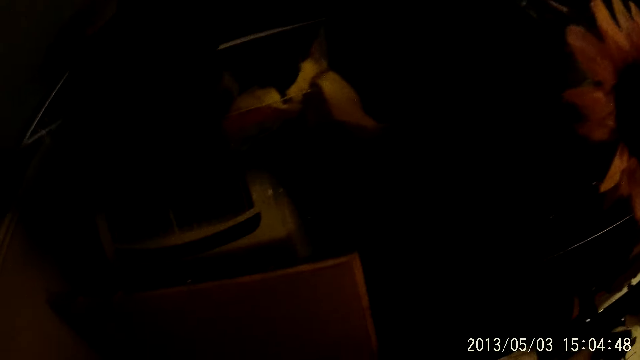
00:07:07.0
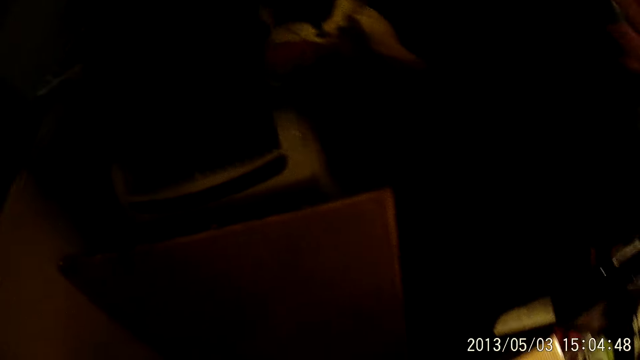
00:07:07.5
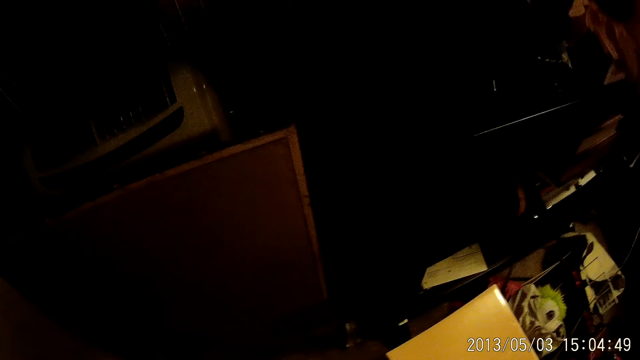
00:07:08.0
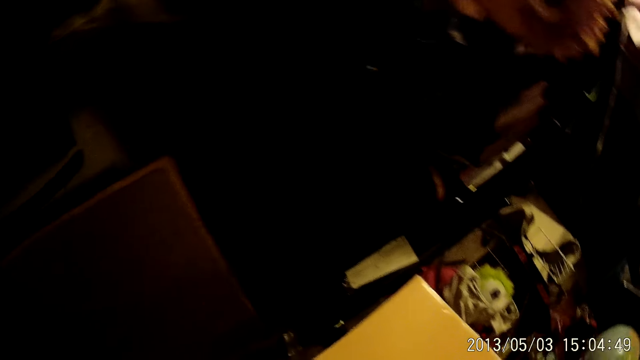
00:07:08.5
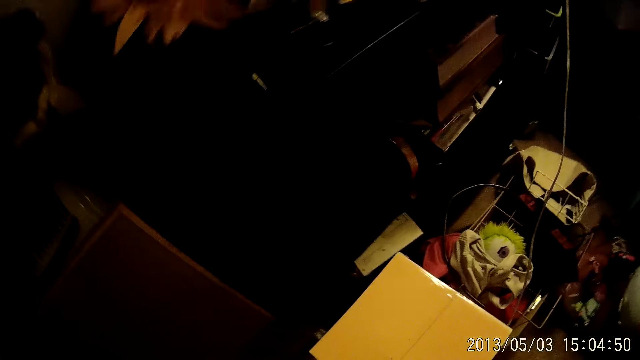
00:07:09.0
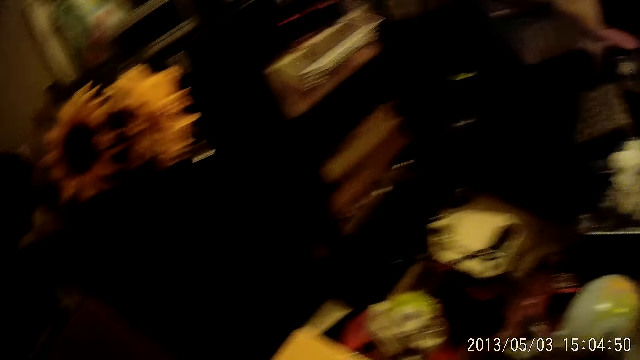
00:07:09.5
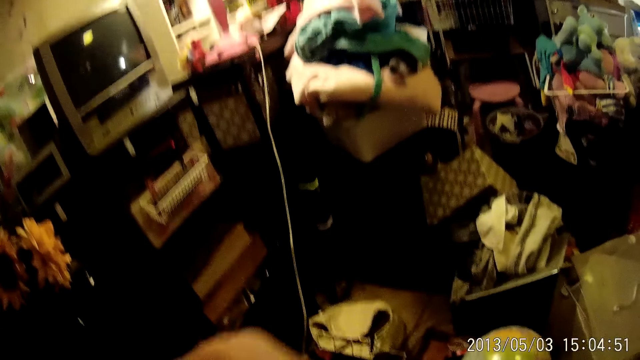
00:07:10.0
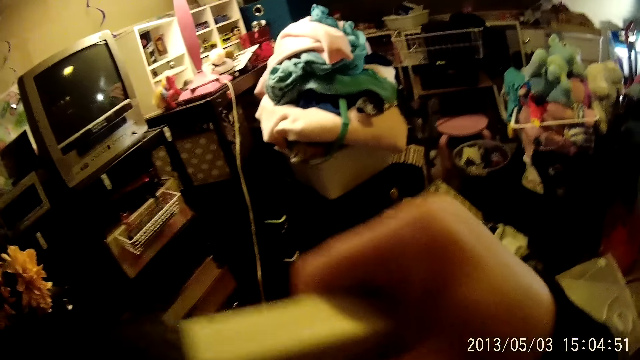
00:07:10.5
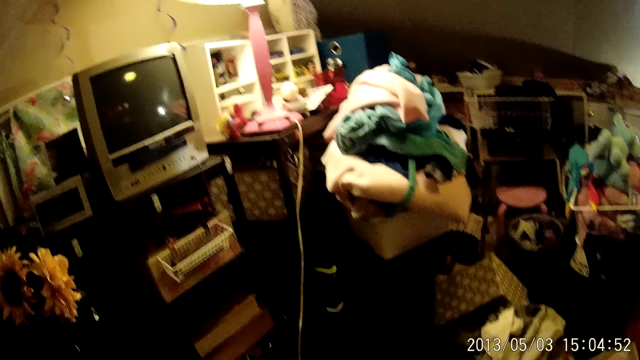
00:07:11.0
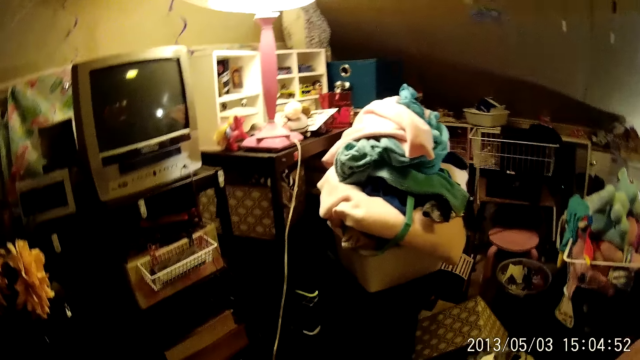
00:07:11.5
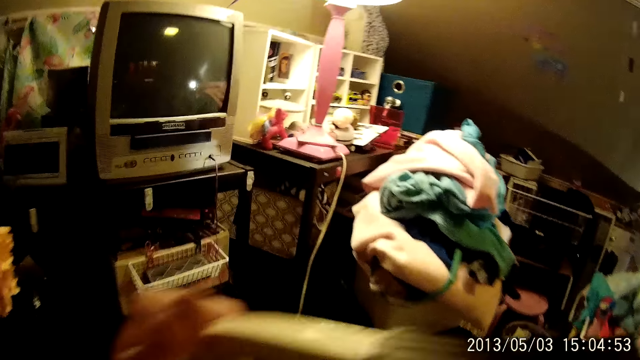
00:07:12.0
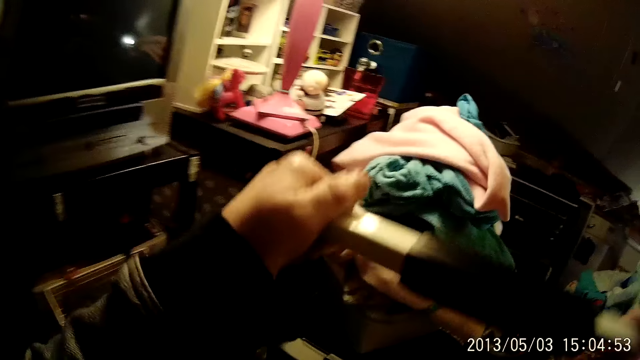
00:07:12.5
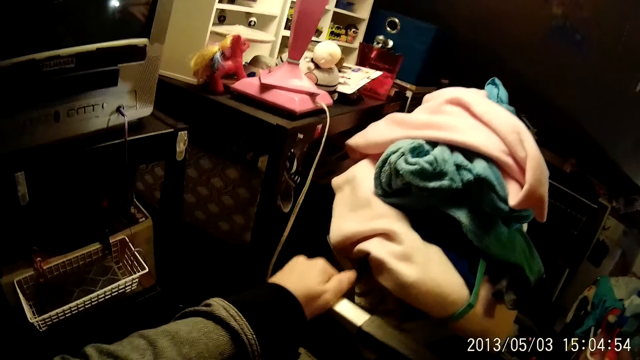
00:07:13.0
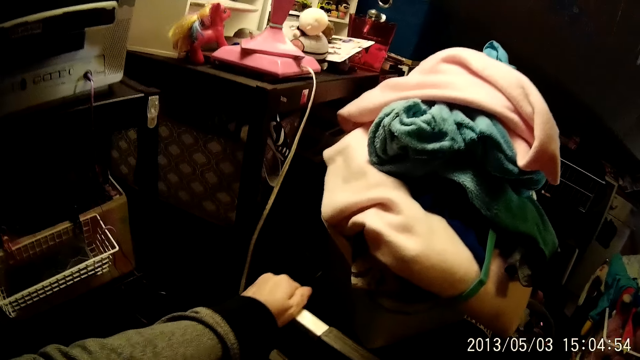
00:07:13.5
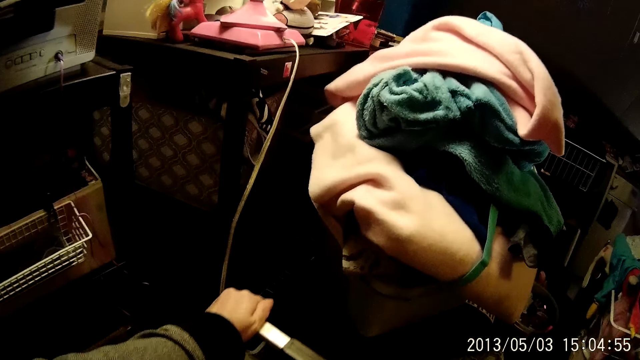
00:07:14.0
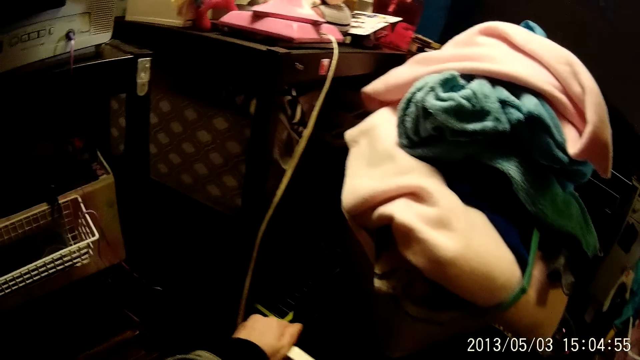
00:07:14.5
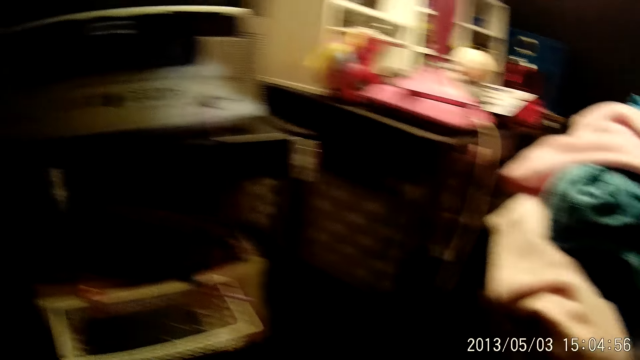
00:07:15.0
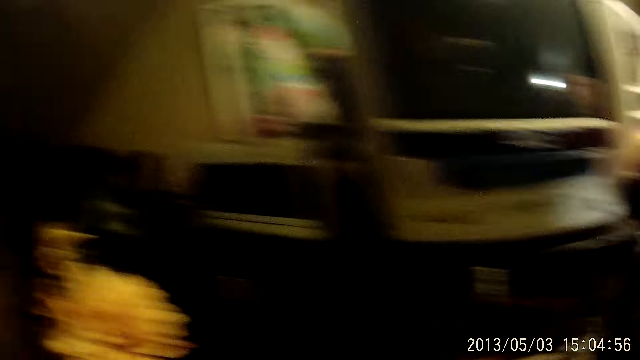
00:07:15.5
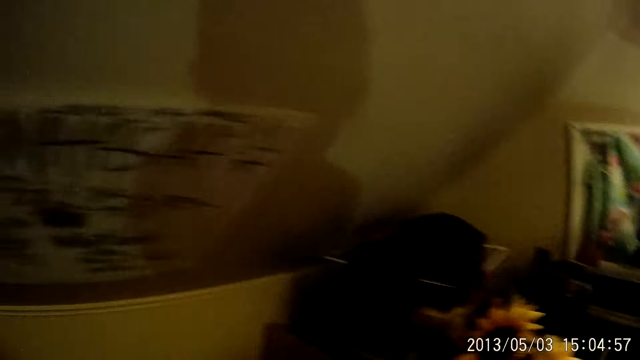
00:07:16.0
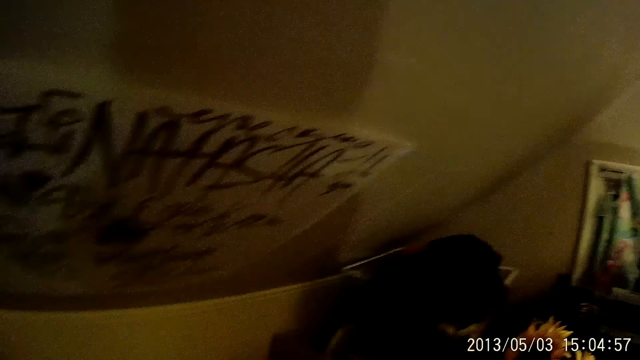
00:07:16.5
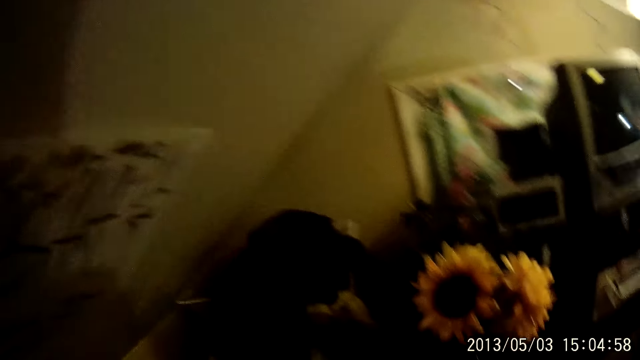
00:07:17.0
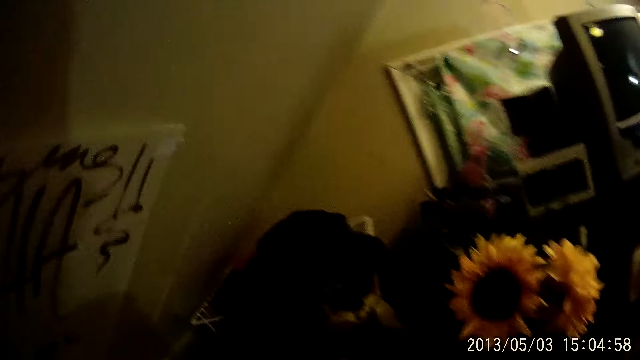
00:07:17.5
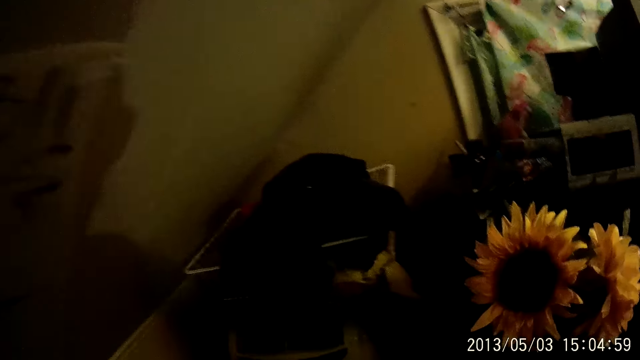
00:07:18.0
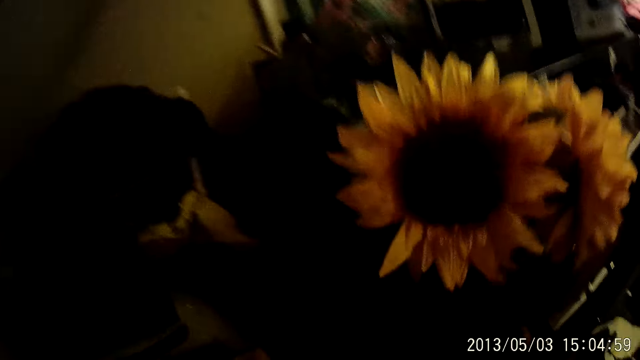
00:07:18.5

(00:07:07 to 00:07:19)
The camera wearer holds something. He picks up a piece of wood from the floor with his left hand. He drops the piece of wood on the floor.

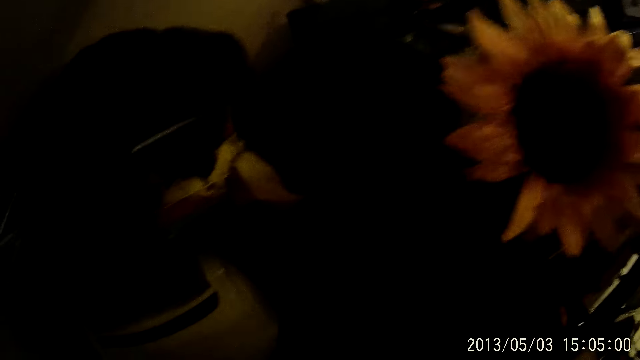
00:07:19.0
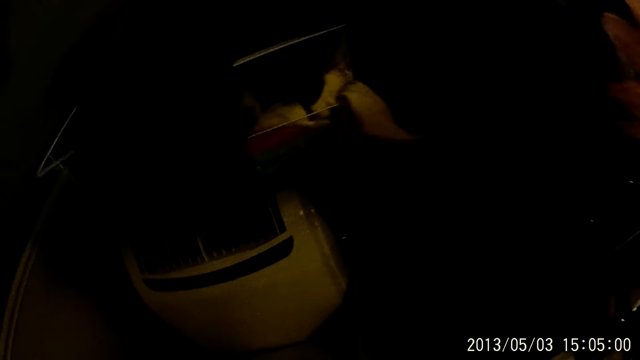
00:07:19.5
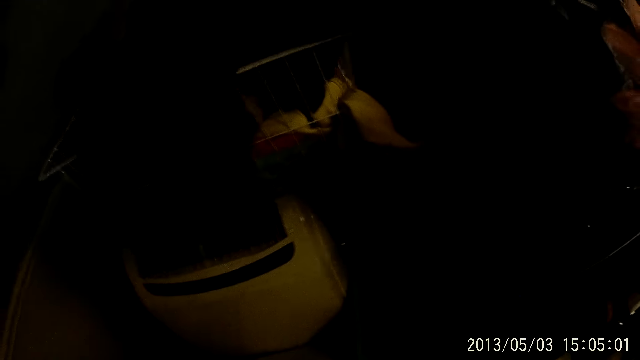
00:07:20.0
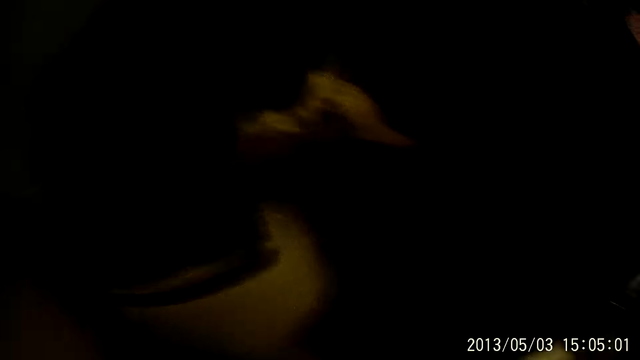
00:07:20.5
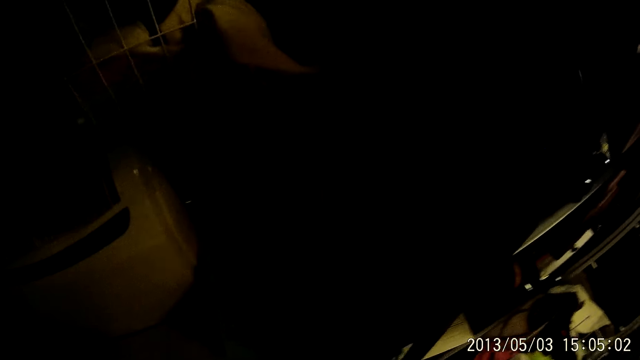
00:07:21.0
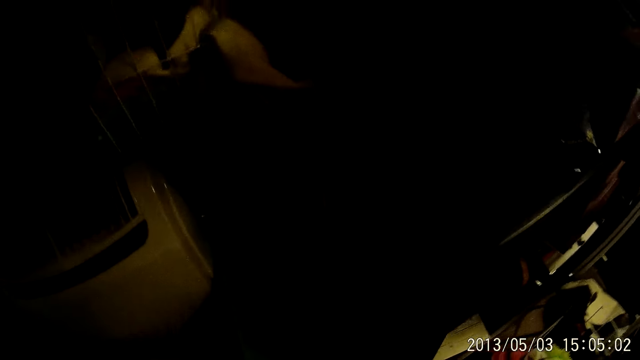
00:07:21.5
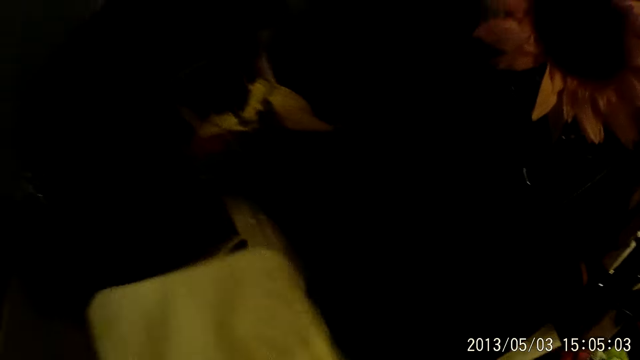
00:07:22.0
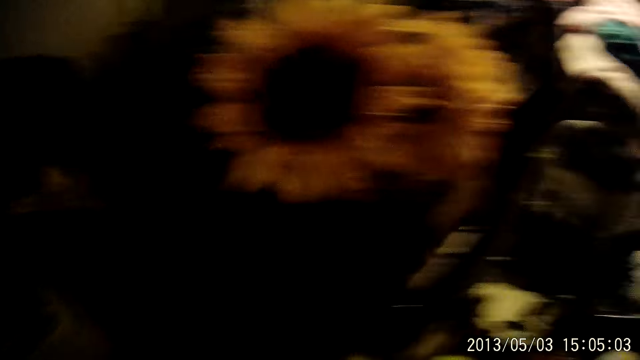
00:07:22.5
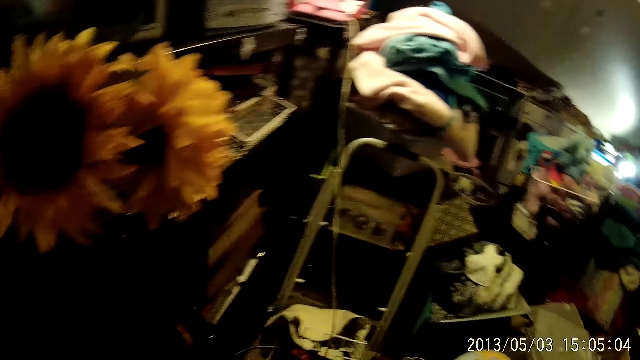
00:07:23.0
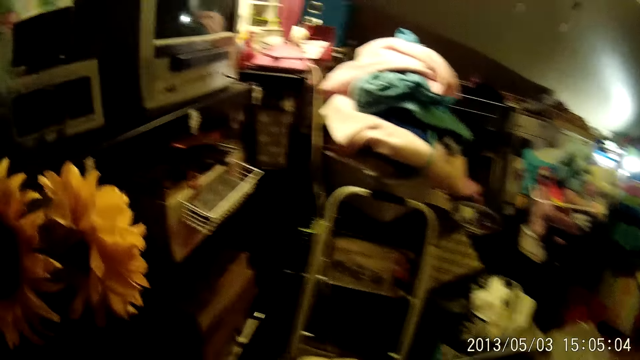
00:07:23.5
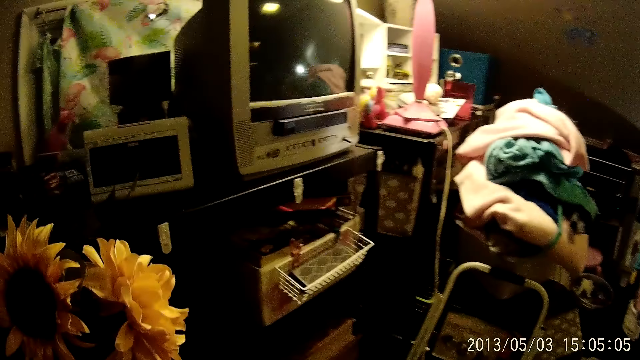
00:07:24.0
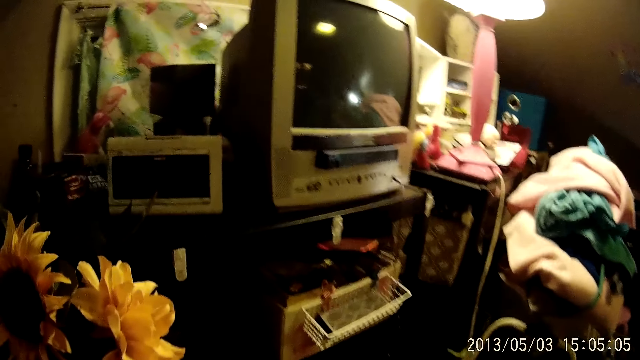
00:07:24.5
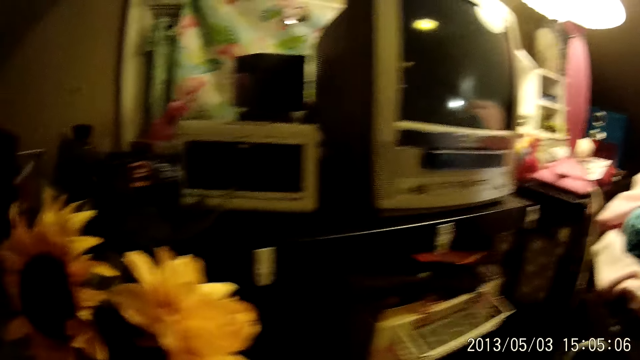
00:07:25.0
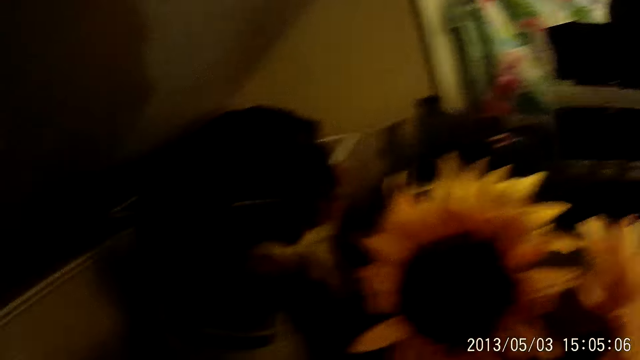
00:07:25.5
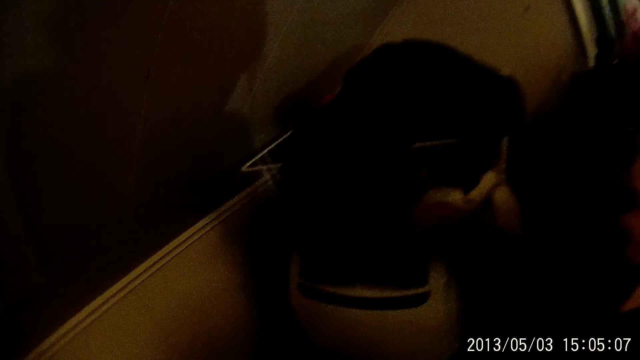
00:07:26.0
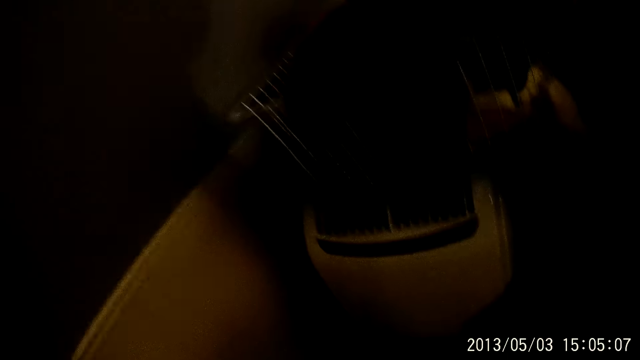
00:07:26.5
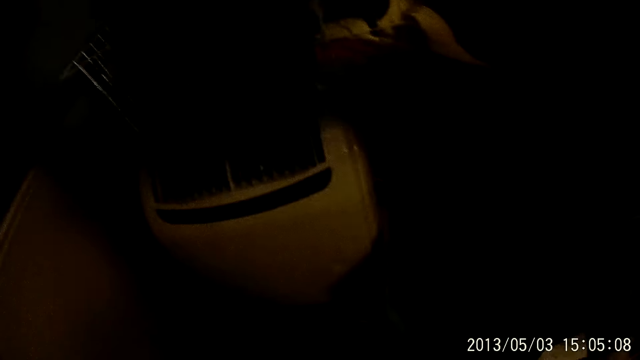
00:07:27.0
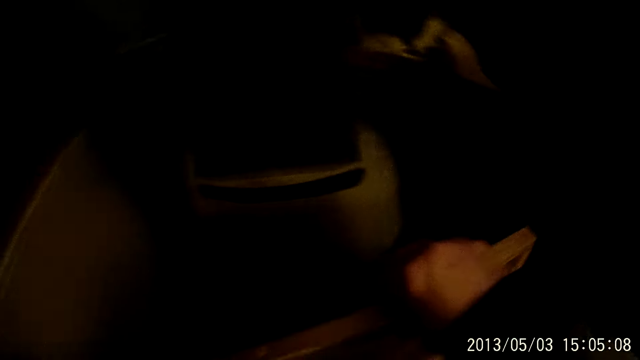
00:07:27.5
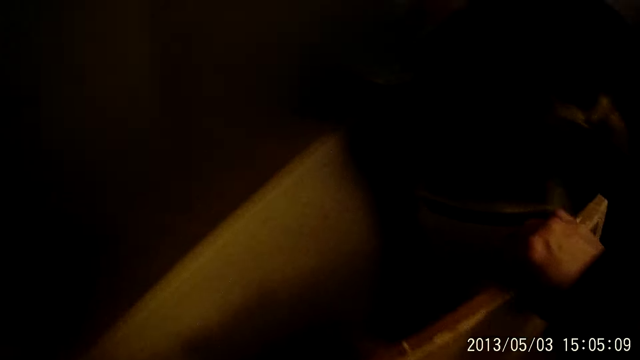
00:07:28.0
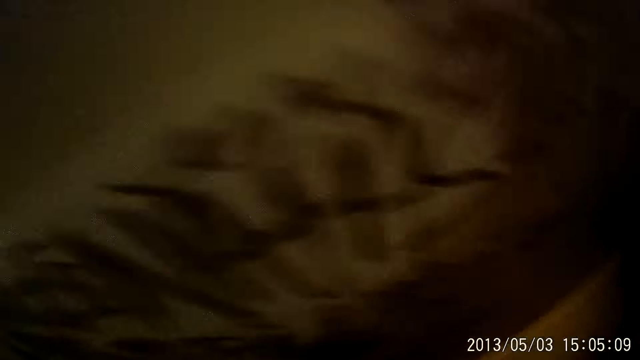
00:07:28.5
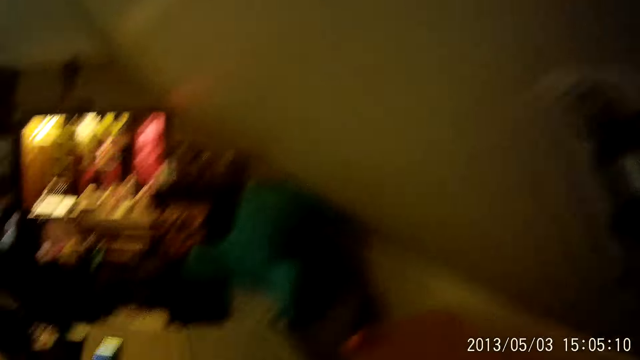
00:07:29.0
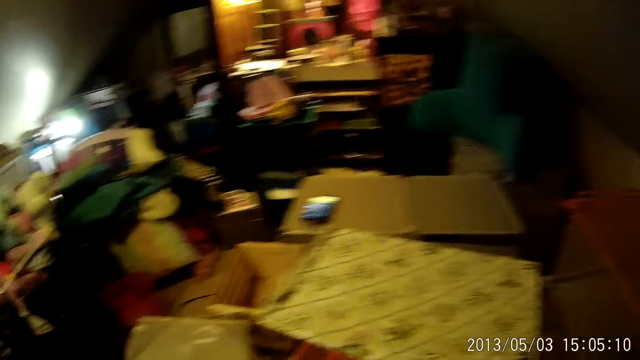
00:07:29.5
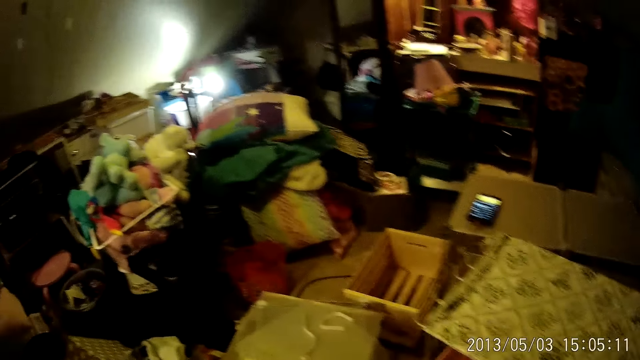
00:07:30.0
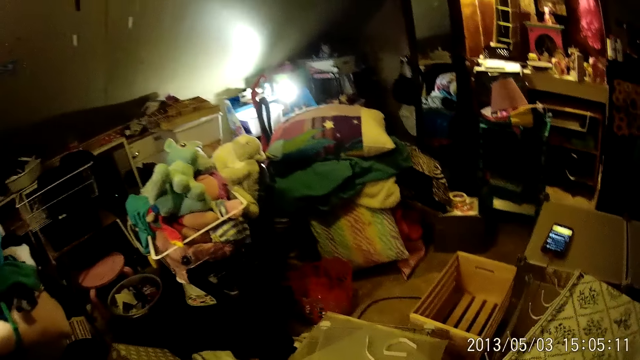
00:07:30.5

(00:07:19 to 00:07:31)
The camera wearer picks up a piece of wooden board from the floor with his left hand.
